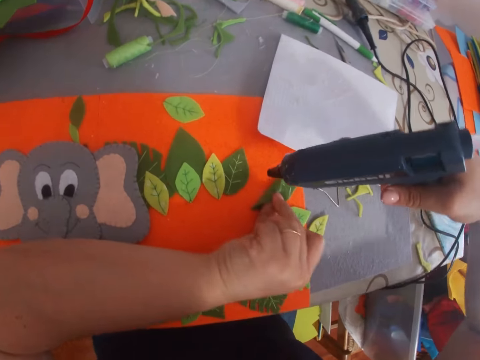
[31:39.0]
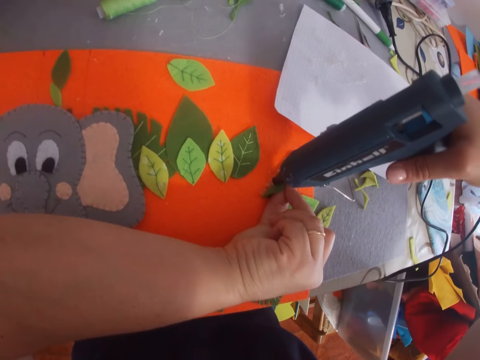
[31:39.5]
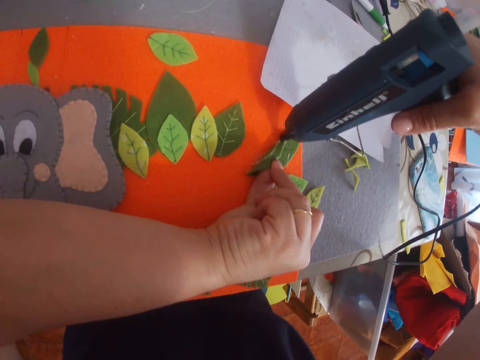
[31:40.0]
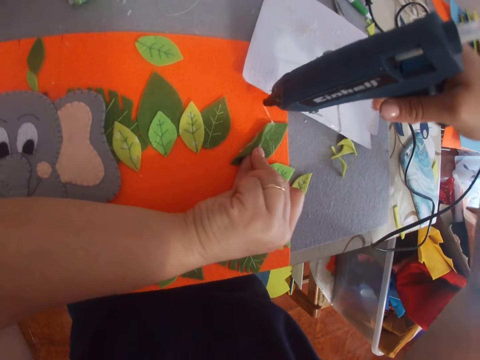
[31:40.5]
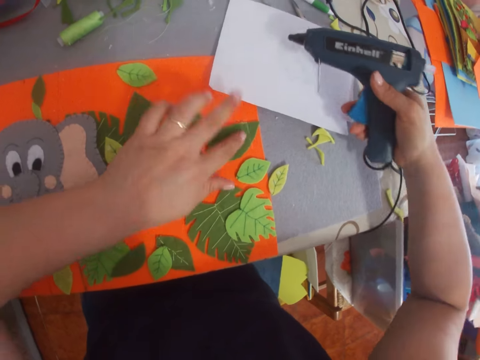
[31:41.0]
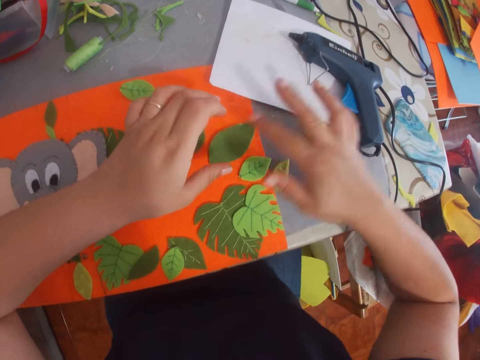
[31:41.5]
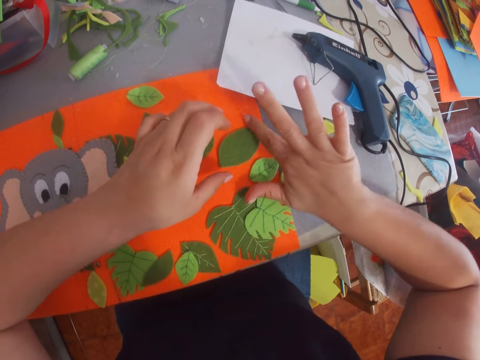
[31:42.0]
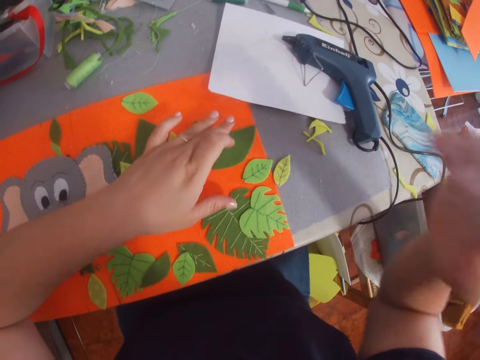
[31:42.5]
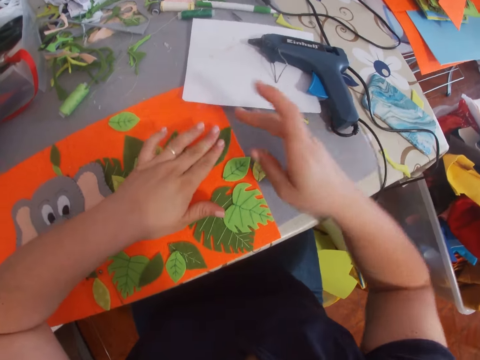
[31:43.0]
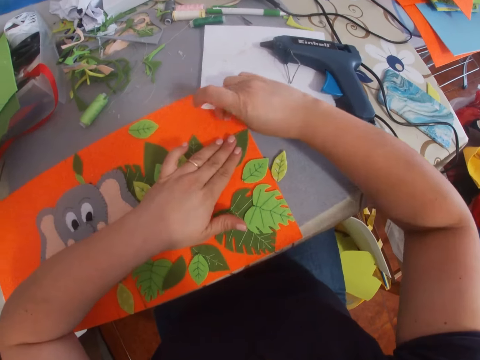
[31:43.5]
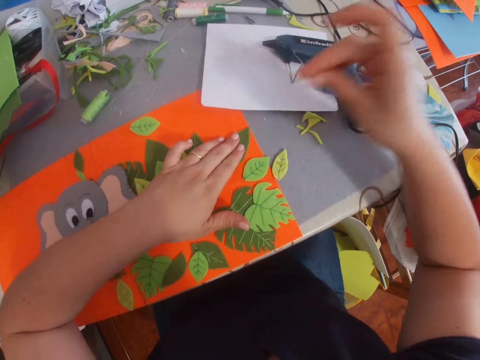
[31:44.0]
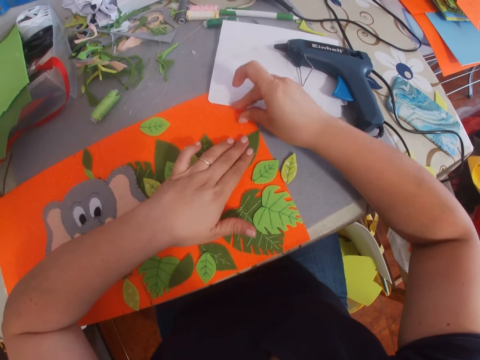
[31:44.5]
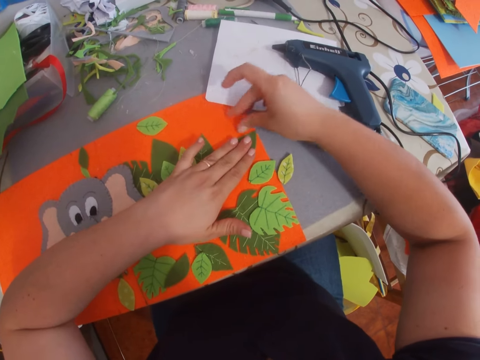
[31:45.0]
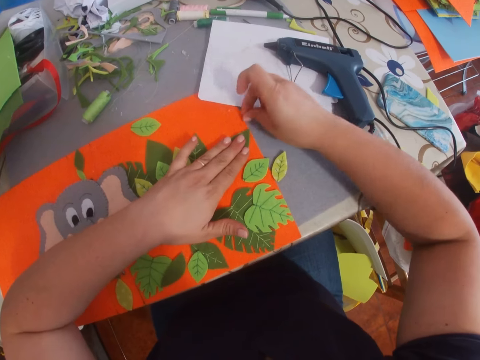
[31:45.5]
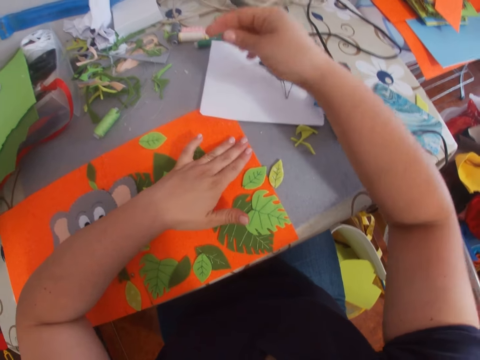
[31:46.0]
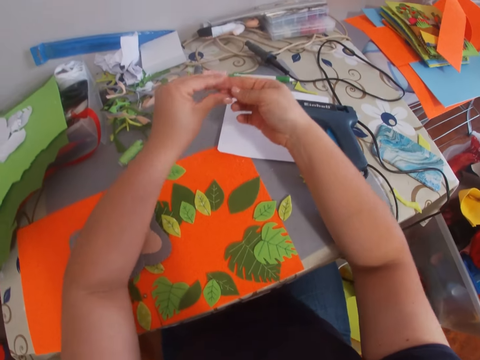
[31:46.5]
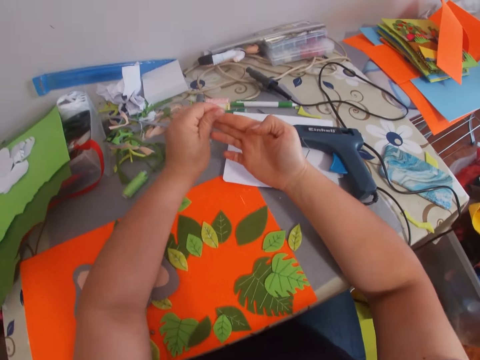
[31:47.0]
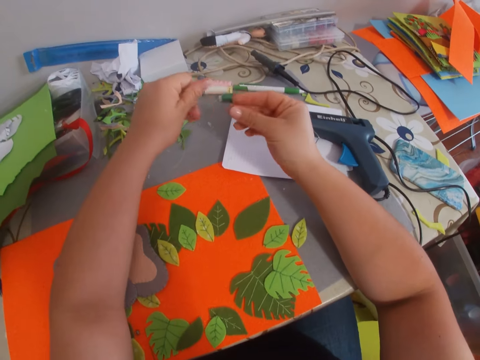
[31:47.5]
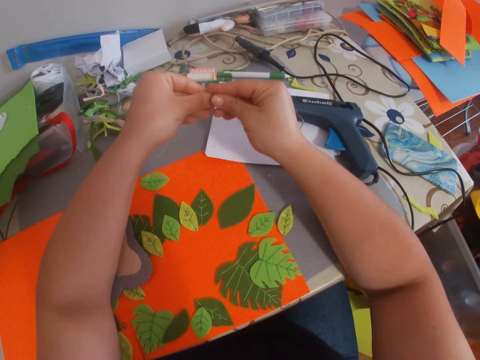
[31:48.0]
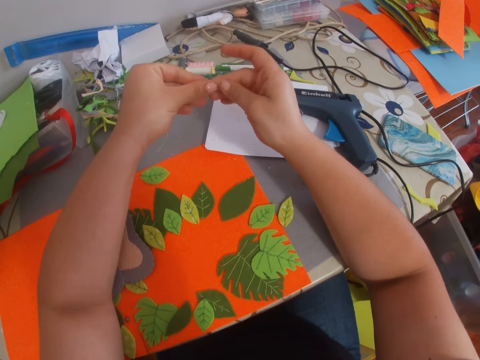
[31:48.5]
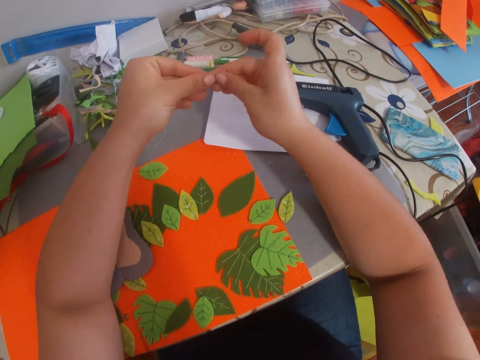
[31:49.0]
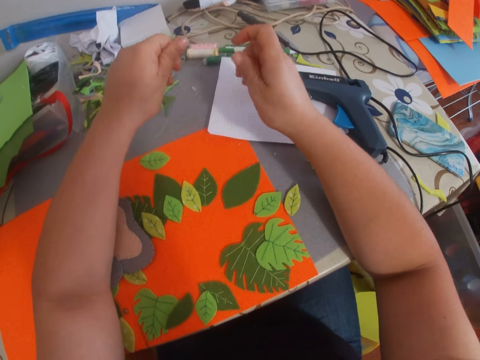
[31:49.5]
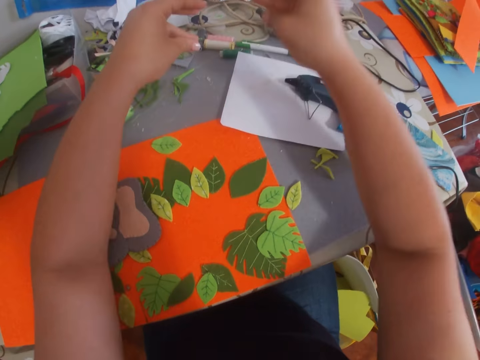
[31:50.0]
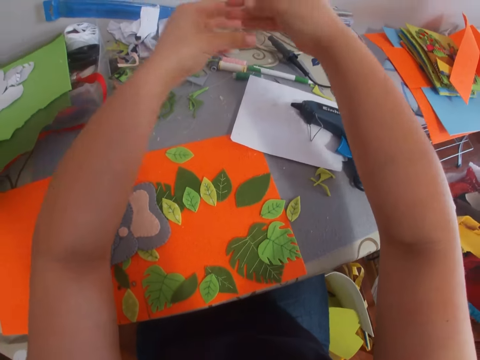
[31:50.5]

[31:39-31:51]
The camera wearer applies the glue on the leaf. She sticks the leaf on the piece of paper. She places the glue gun on the table. She presses the leaf on the piece of paper. She removes the glue from the piece of paper. She removes the glue from the piece of paper again. She removes the glue from her fingers.

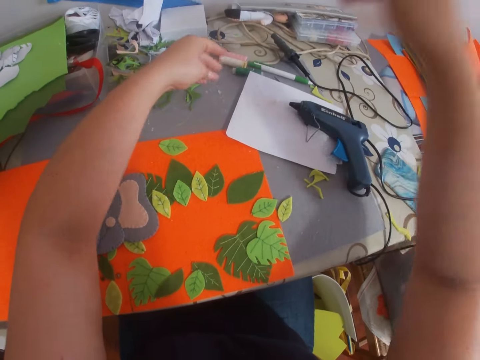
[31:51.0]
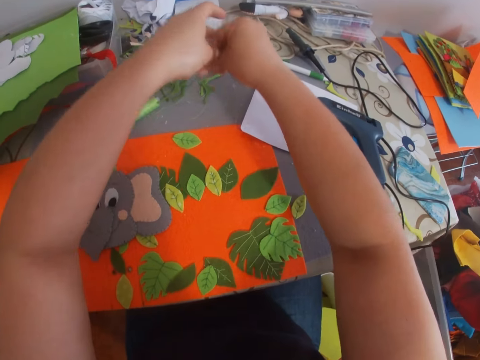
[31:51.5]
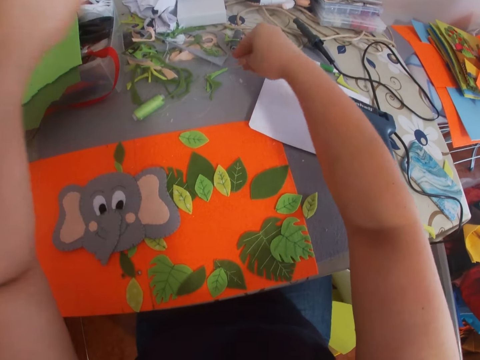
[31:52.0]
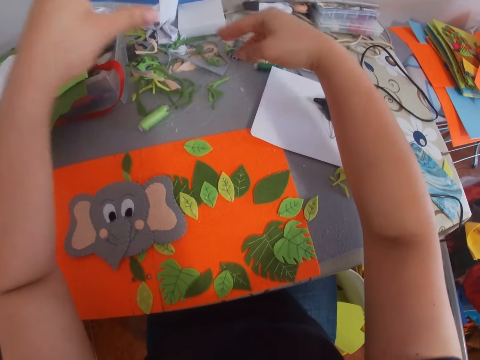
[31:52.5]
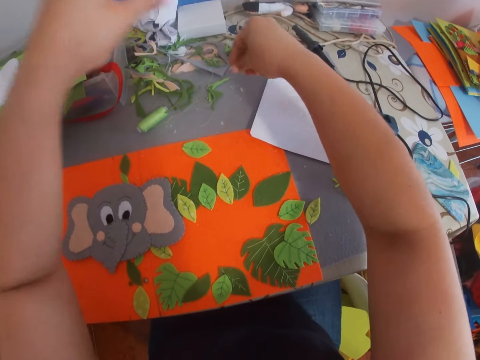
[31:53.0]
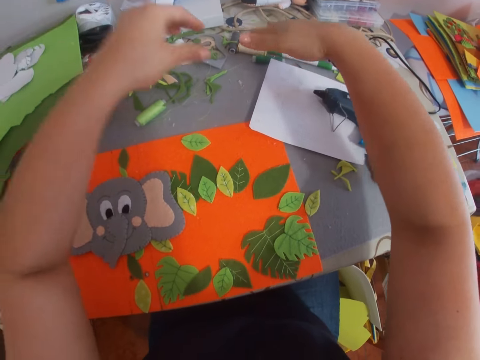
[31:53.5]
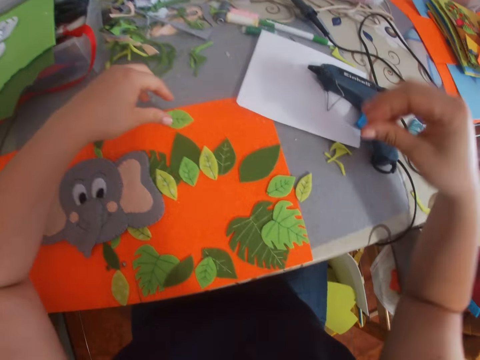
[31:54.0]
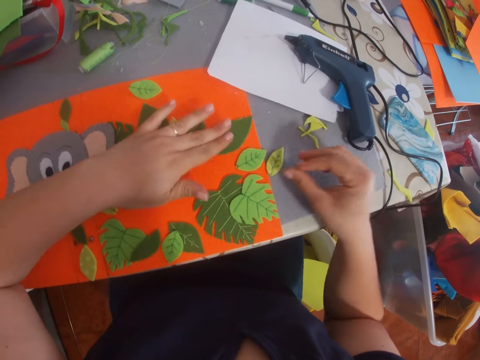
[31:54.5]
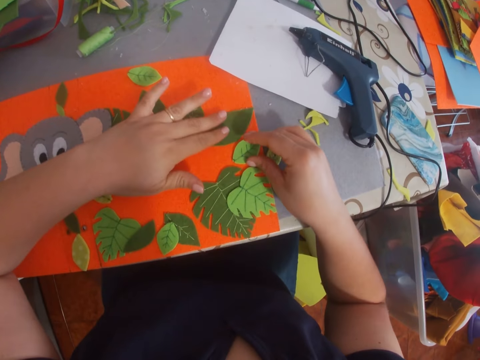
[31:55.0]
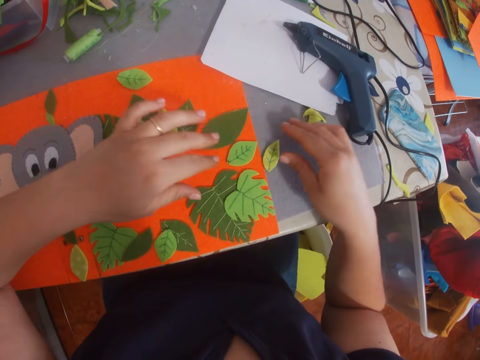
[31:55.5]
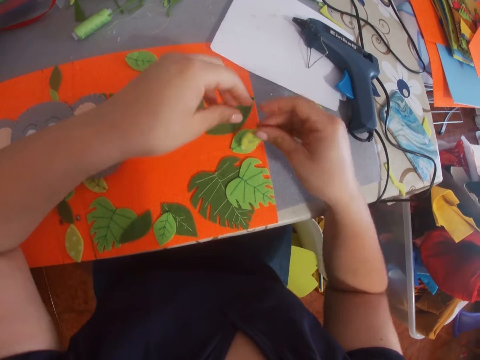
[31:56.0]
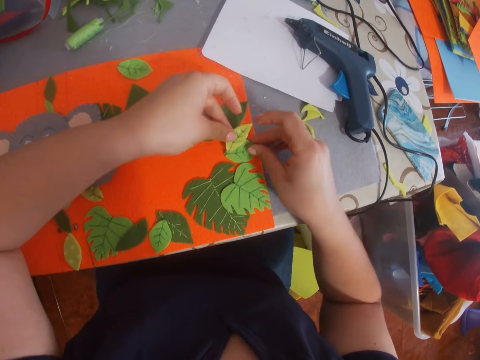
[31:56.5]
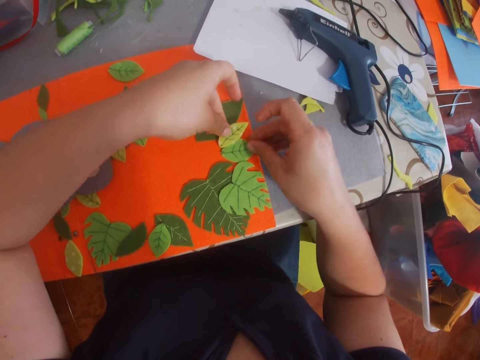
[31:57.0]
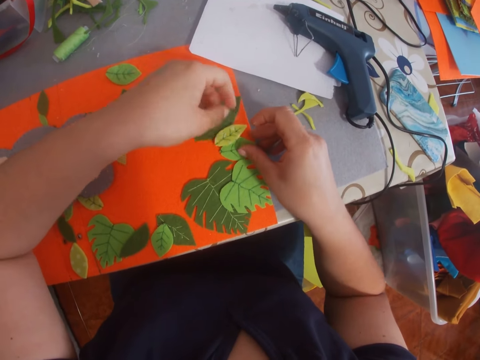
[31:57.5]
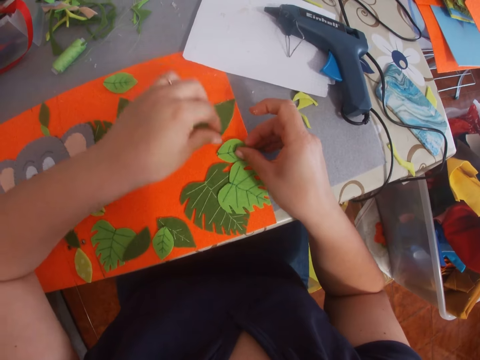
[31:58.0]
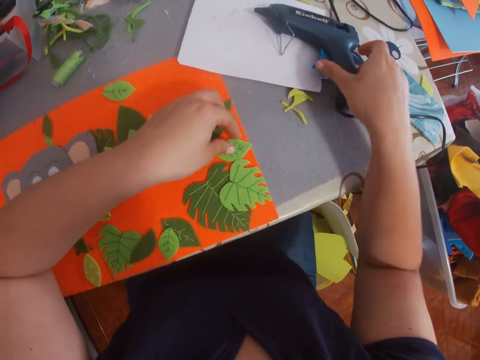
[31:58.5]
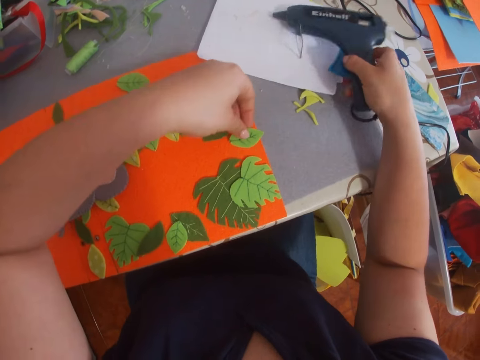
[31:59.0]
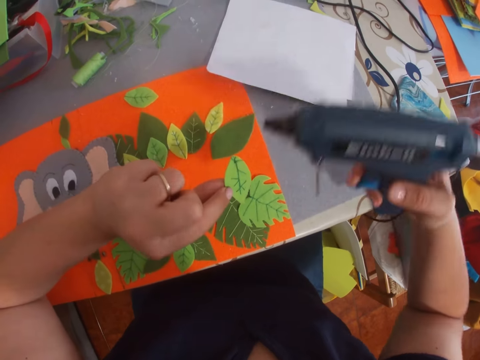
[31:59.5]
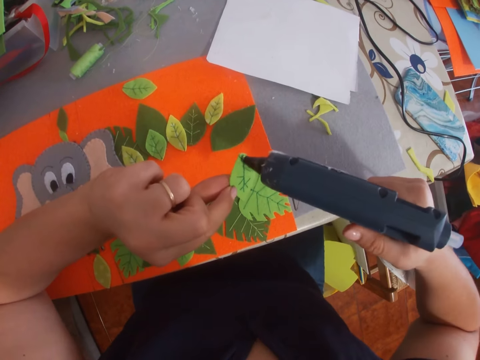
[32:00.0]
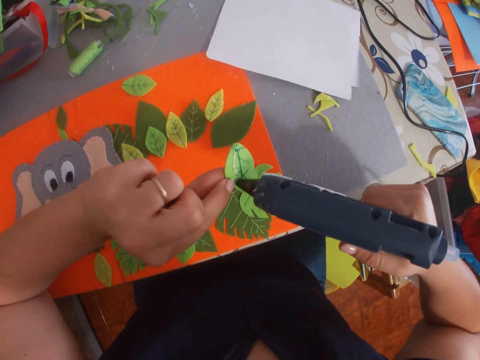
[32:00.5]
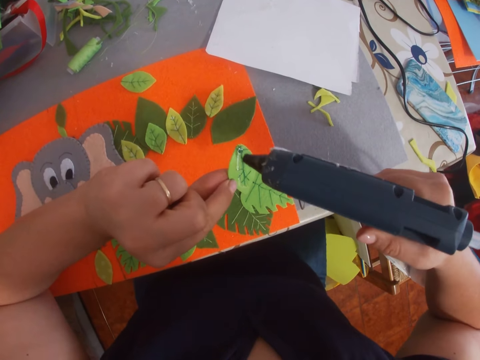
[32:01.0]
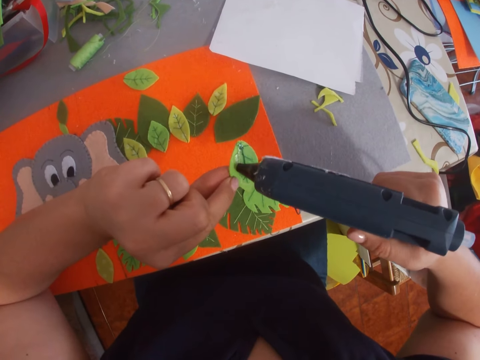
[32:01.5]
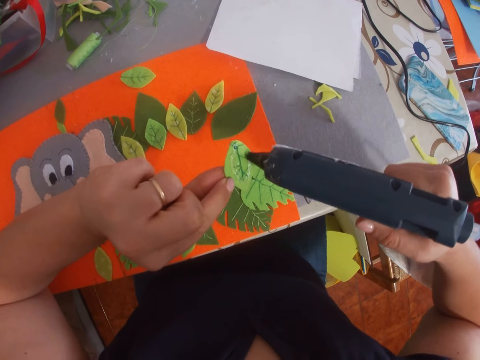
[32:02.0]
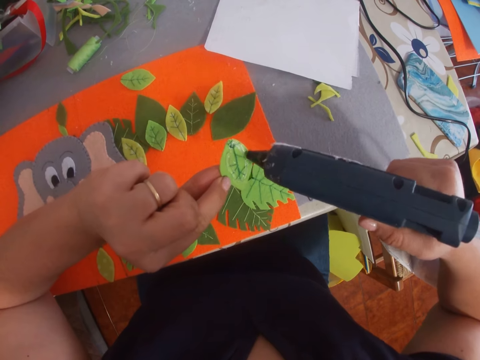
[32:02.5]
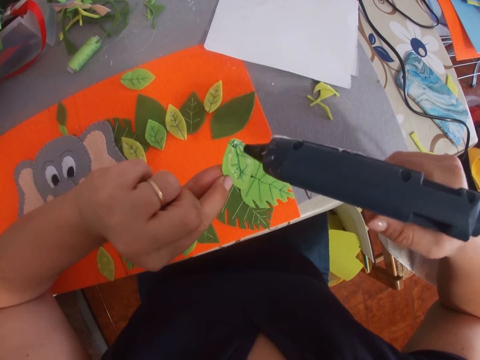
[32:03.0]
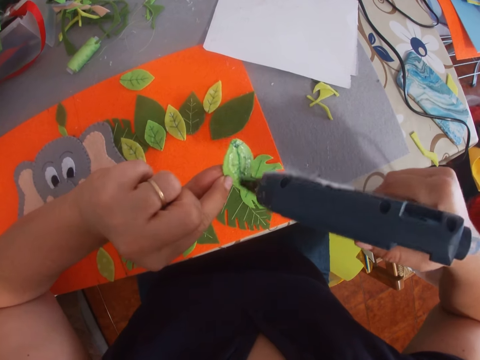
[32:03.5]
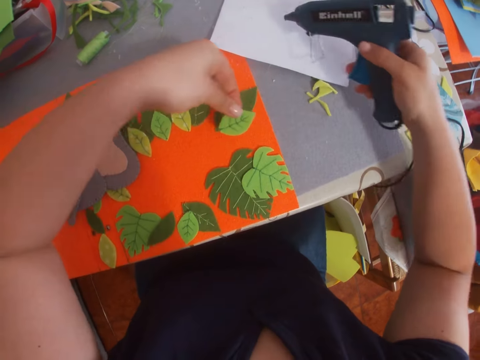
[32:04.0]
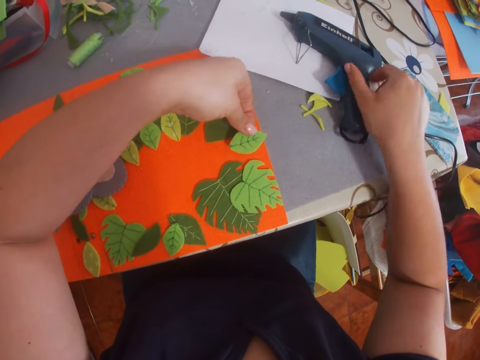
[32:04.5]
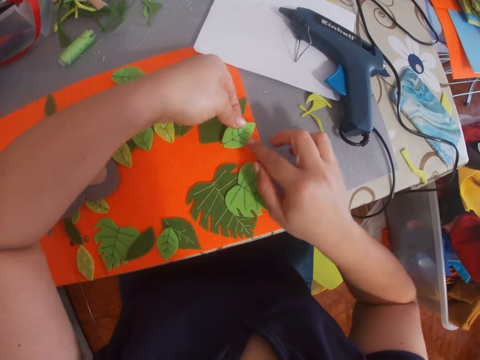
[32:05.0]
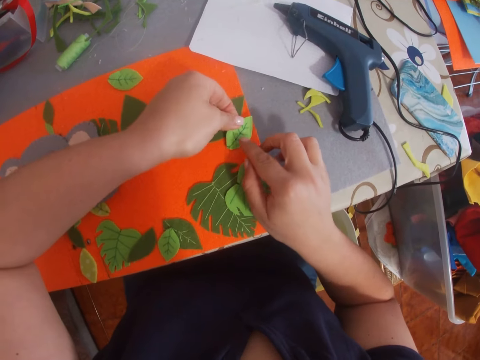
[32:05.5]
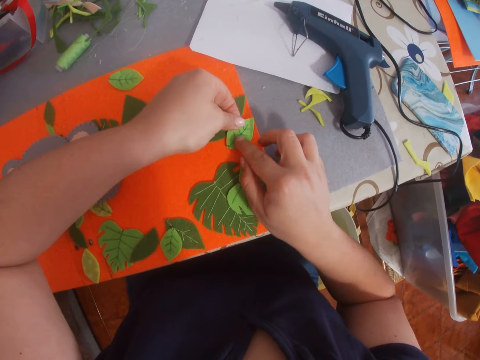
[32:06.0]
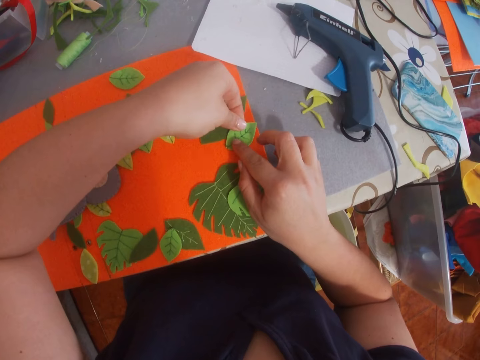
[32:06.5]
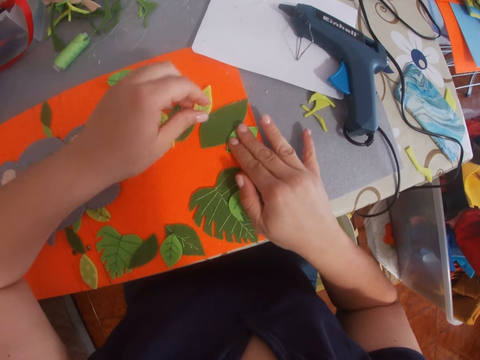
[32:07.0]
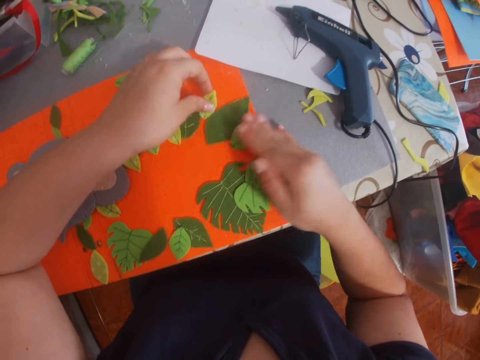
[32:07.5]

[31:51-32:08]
The camera wearer puts down dry glue. They move a craft paper and pick up the craft paper. They arrange the leaf on the piece of paper. They move the craft paper. They pick the glue gun from the table. They pick up the craft paper. They apply the glue on the leaf. They place the glue gun on the table. They stick the leaf on the piece of manila paper.
